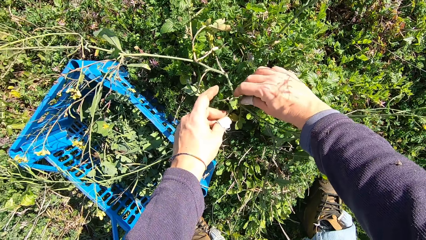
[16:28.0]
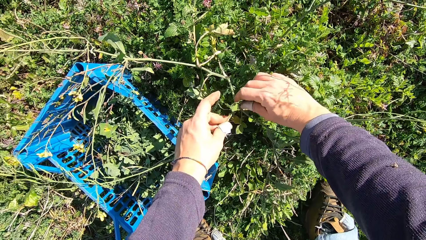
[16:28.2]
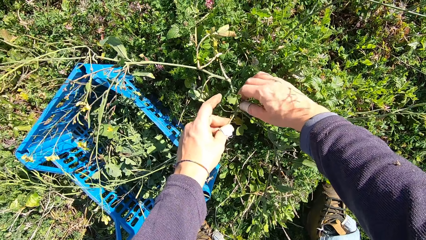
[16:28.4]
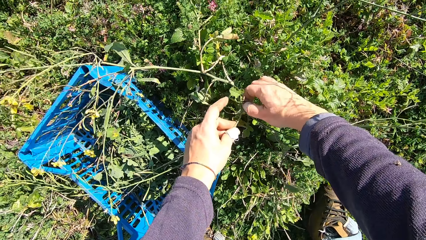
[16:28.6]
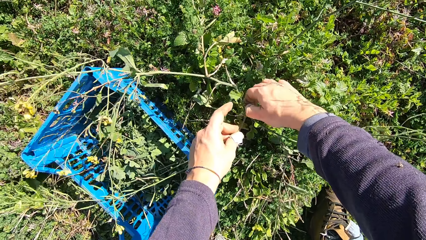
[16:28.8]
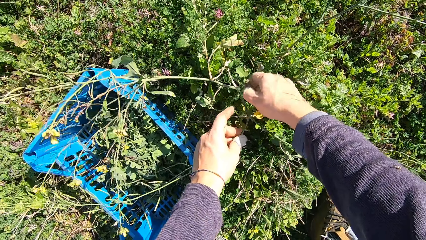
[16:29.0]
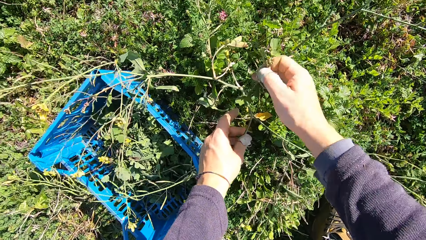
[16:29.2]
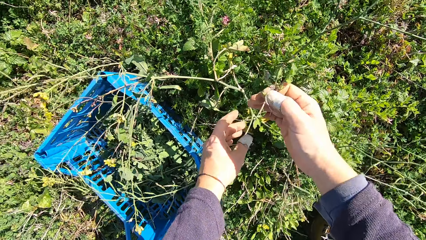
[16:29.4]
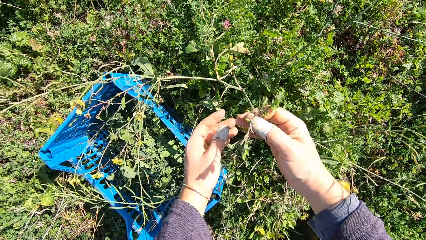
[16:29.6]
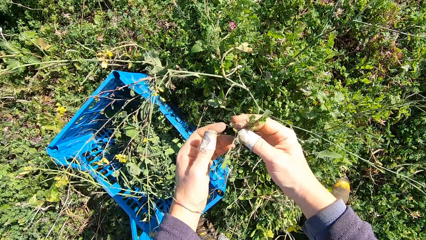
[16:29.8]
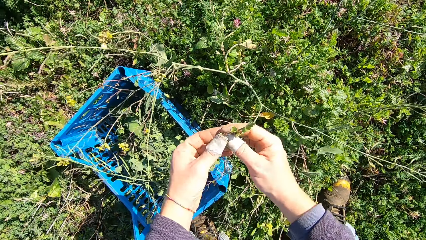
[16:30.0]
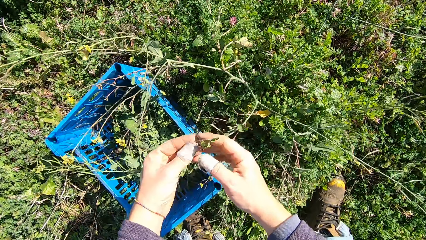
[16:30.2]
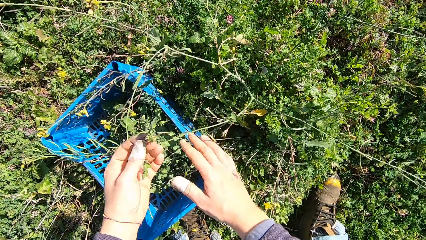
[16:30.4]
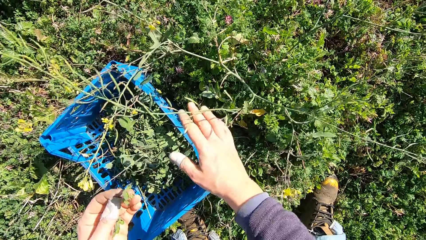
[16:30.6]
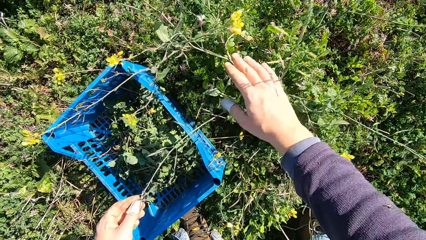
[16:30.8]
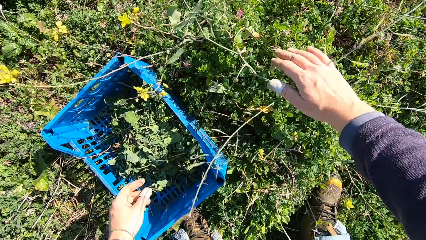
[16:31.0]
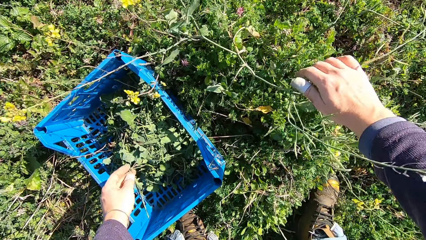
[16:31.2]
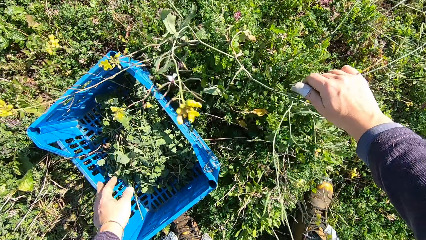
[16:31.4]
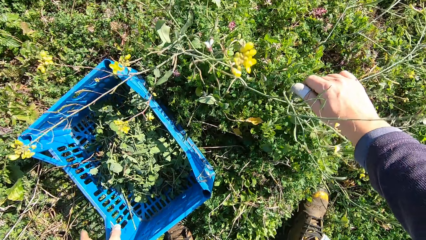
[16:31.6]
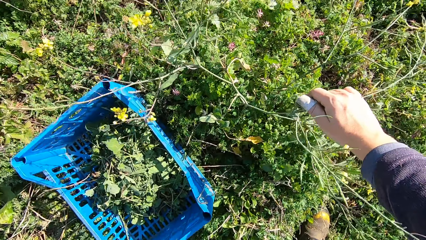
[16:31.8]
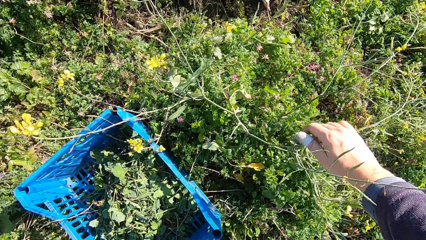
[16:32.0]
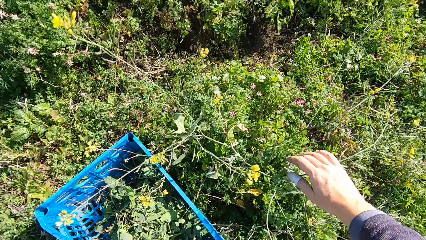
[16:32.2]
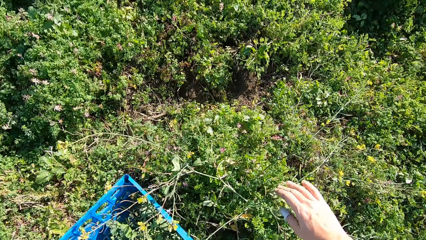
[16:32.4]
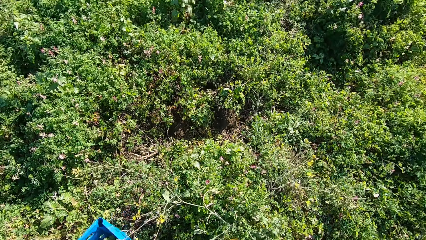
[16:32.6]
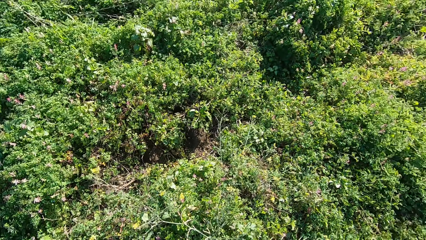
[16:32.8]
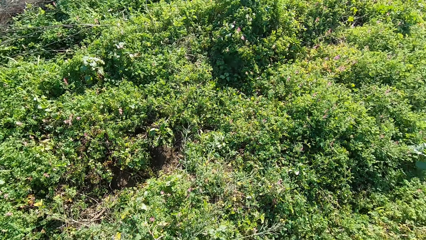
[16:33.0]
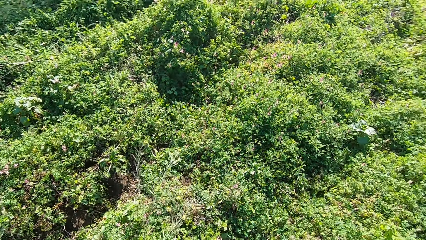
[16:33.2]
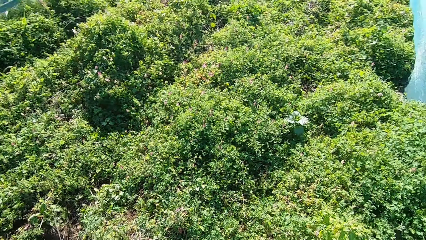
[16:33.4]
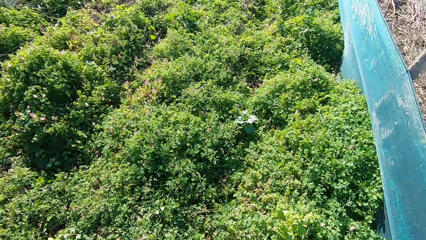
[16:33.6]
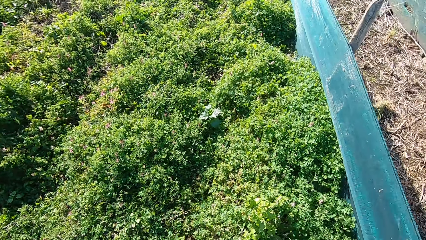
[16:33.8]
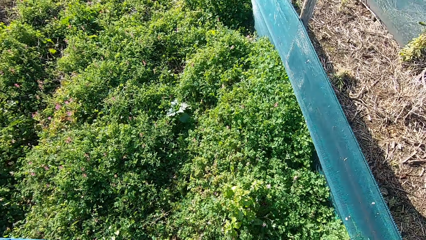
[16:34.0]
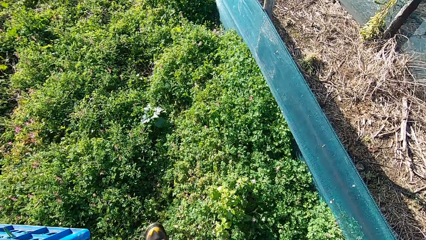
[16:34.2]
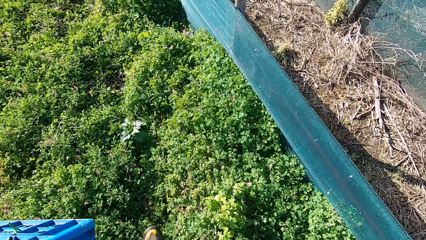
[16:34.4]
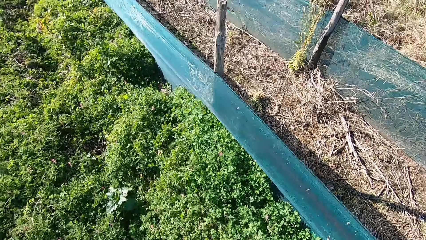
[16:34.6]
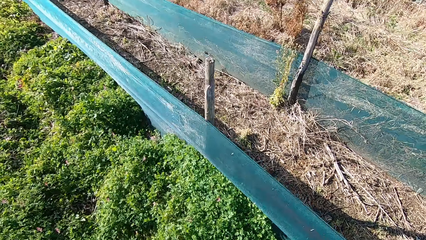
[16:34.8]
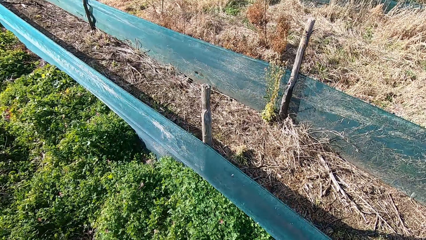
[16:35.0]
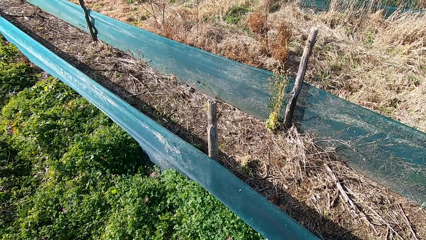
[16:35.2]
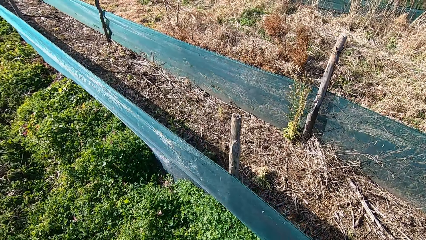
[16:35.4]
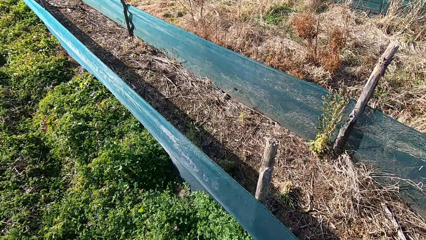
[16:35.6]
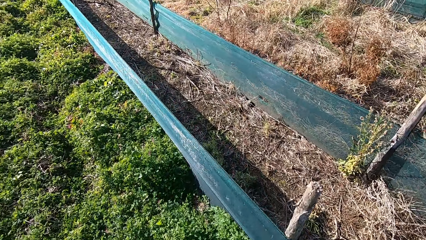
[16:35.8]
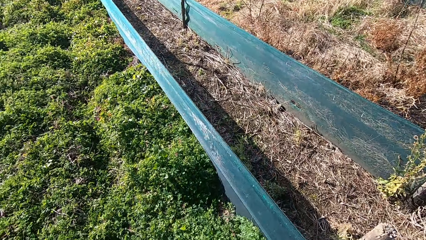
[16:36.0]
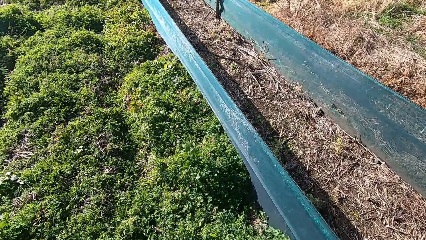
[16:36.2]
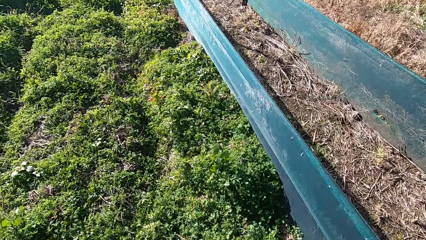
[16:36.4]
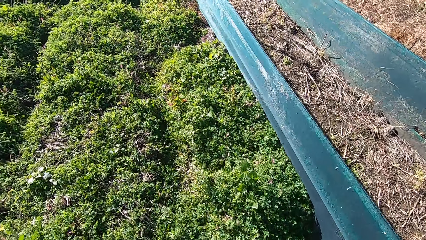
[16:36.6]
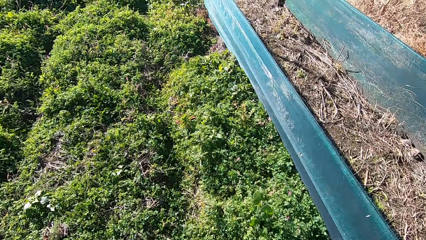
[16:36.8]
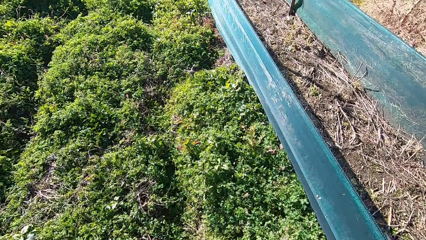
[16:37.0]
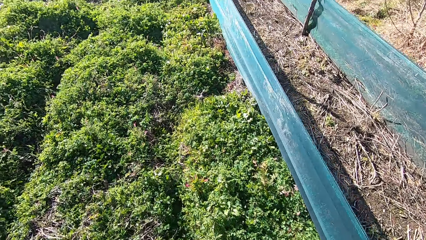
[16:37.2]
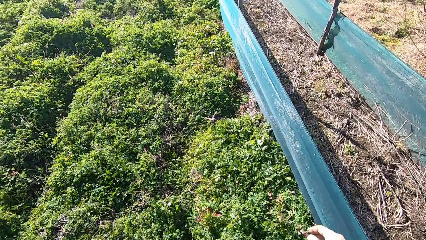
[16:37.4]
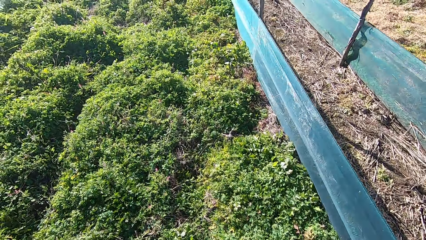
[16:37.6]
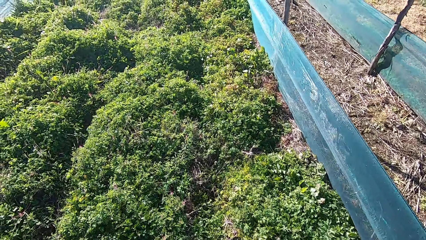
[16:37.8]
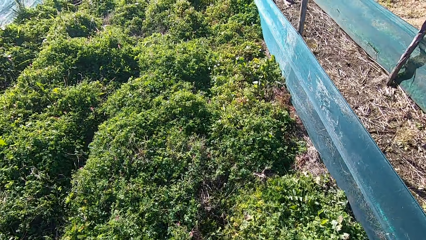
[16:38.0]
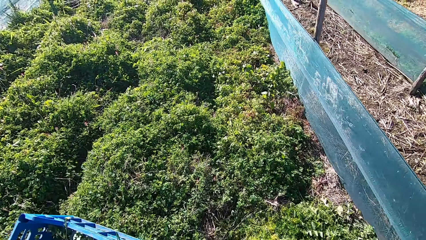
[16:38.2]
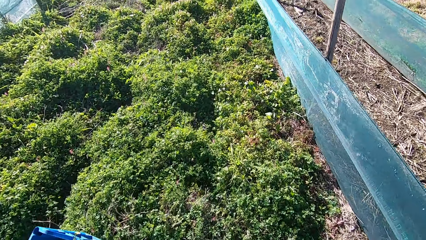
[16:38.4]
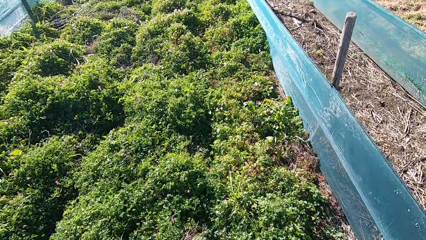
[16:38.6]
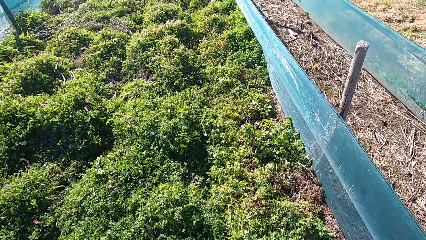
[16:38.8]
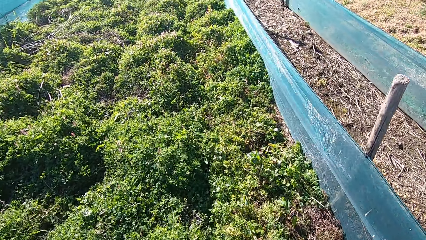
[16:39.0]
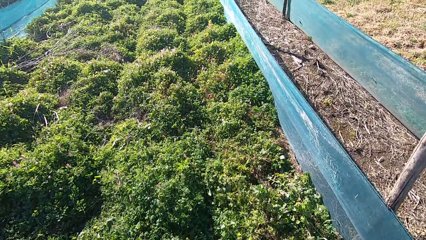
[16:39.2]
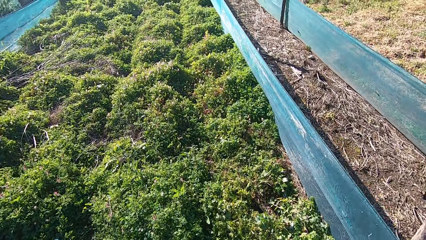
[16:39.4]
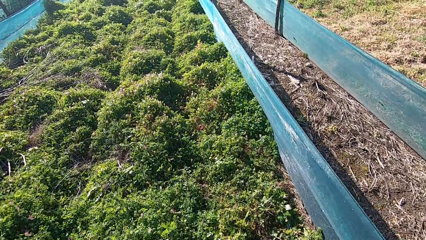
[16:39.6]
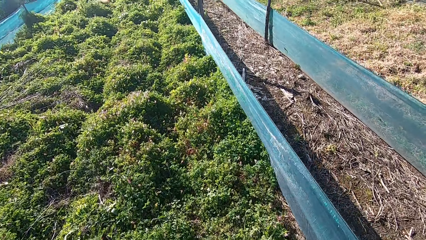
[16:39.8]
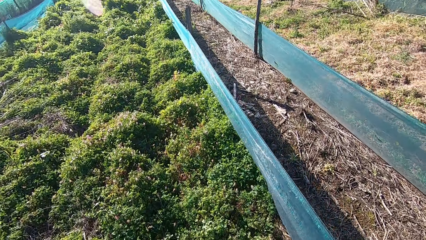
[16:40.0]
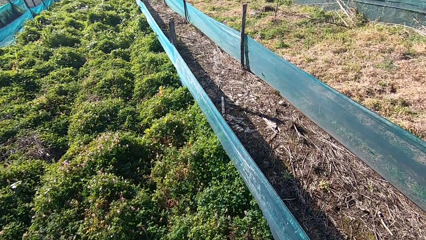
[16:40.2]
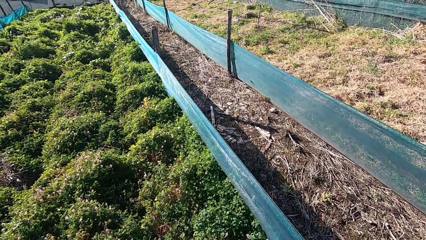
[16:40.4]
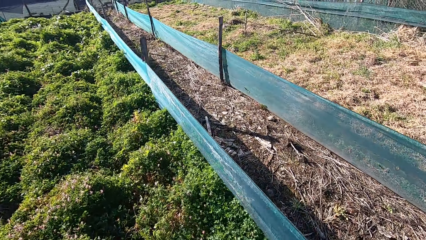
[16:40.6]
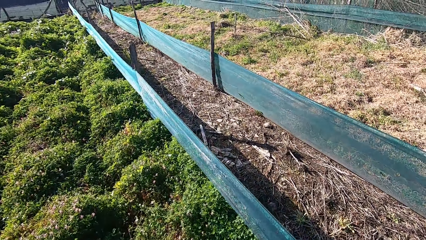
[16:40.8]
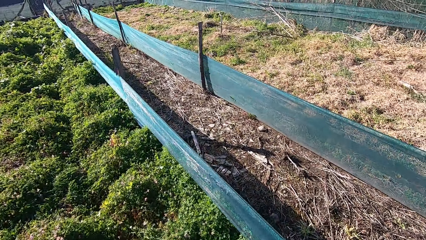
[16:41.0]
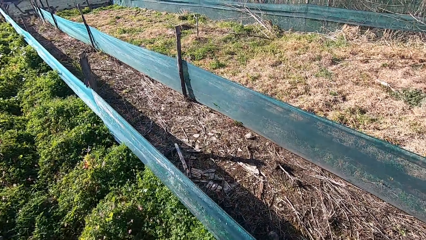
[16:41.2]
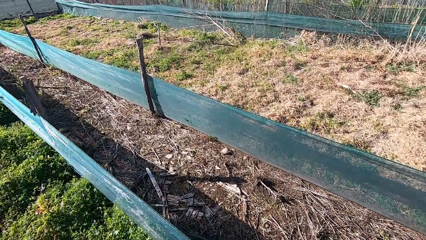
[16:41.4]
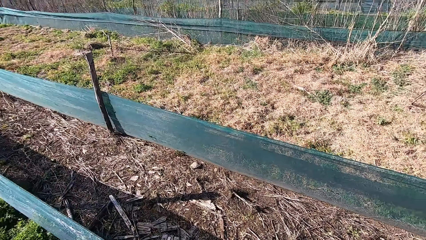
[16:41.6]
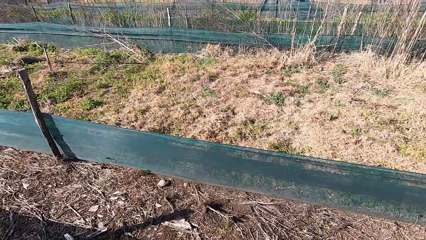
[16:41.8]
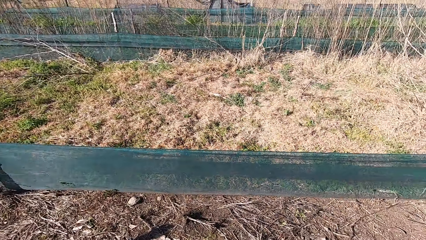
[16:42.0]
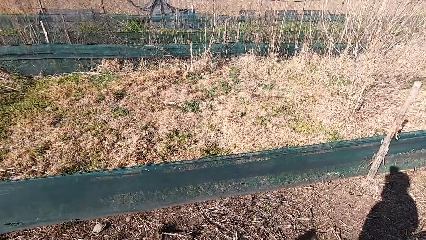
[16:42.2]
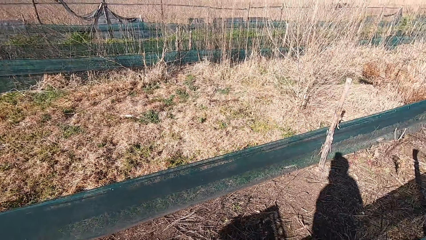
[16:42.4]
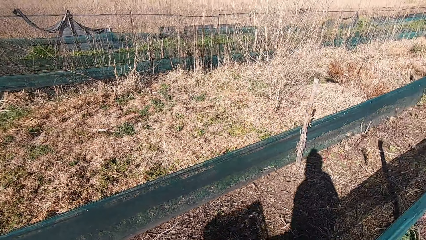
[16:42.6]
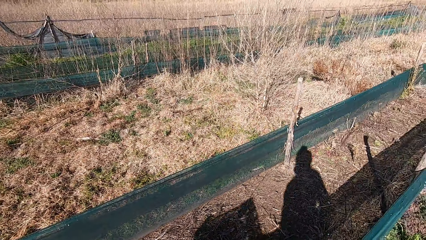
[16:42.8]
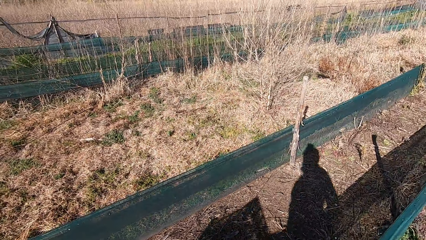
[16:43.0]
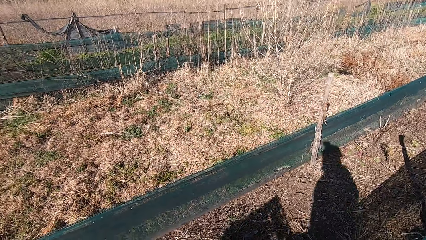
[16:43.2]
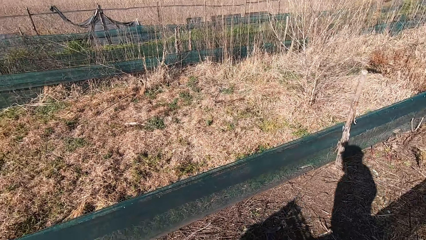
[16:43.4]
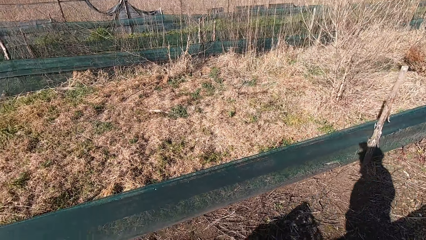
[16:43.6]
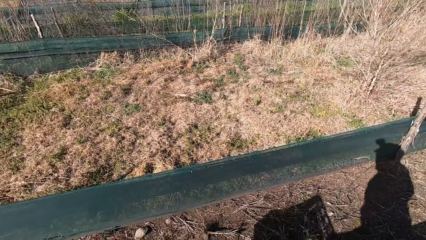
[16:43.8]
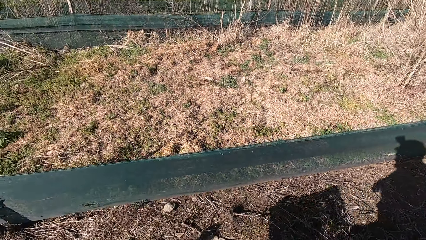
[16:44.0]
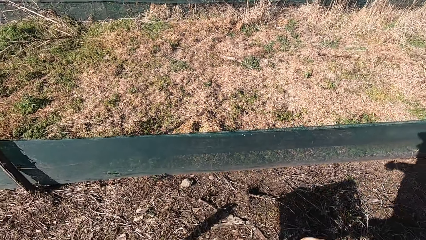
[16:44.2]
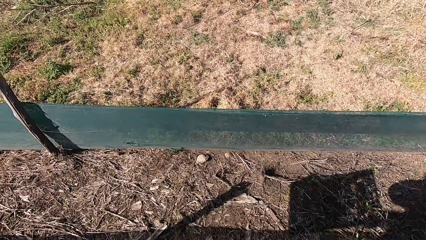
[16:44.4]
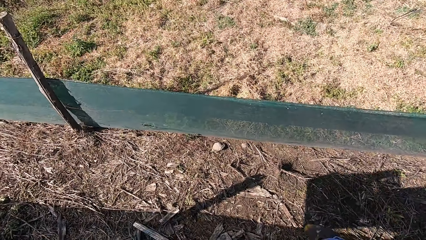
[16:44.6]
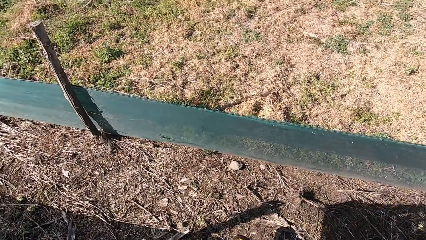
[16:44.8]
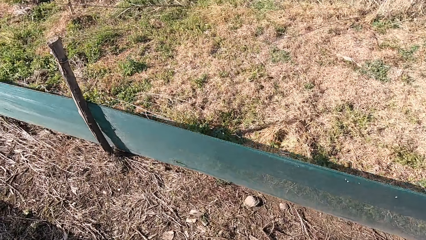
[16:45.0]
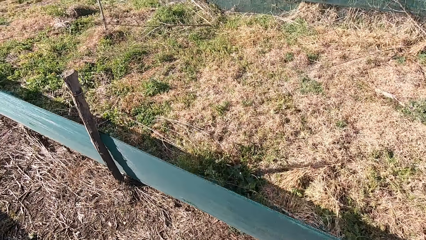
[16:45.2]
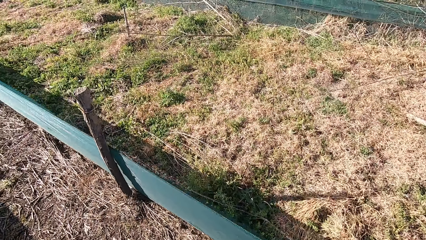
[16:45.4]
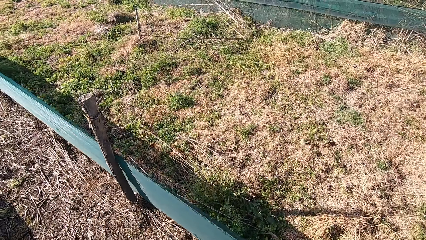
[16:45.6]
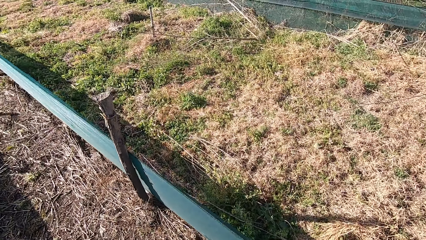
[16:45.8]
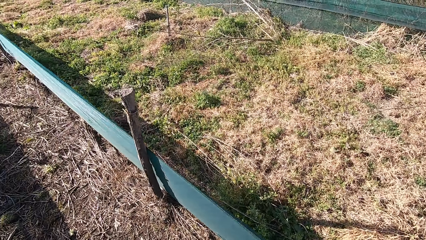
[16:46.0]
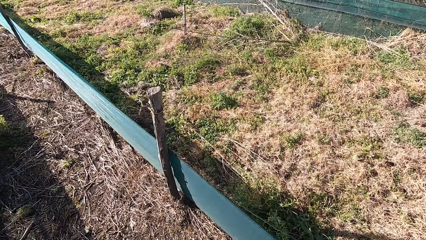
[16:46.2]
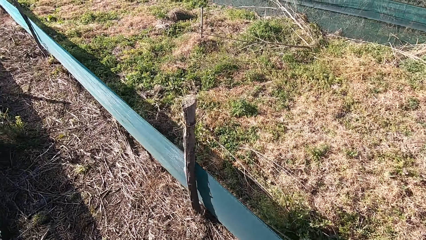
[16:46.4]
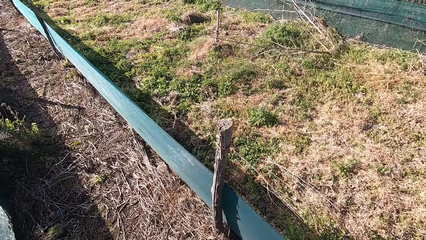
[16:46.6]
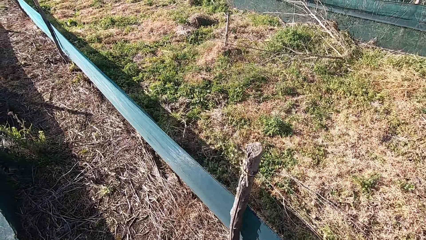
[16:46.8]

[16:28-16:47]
The camera wearer cuts a stem from the plant with his hand. He drops the stem in the basket. He carries the basket from the ground with his hand. He walks around the garden with the basket. He looks around the garden. He walks around the garden with the basket.
